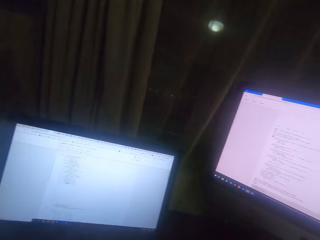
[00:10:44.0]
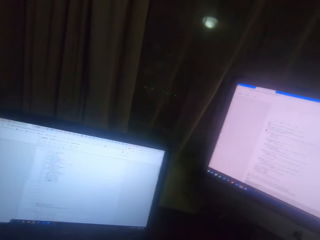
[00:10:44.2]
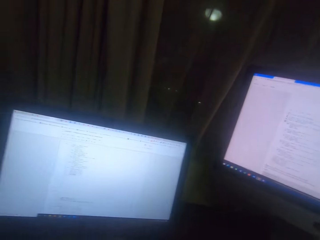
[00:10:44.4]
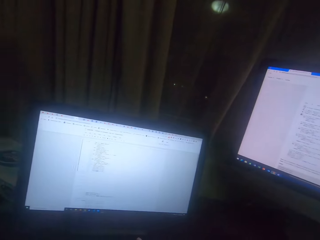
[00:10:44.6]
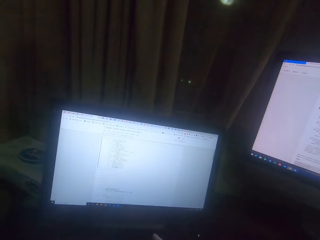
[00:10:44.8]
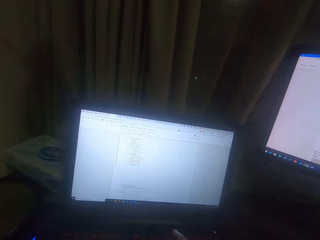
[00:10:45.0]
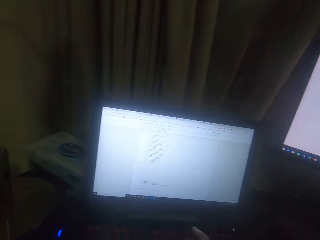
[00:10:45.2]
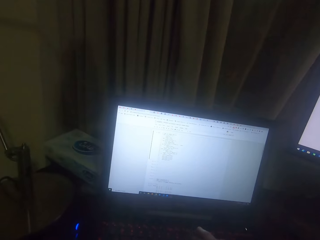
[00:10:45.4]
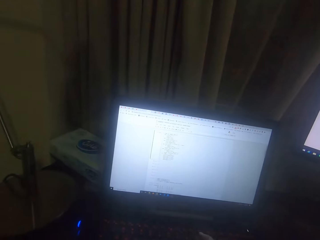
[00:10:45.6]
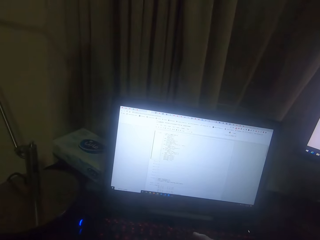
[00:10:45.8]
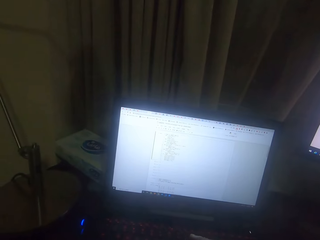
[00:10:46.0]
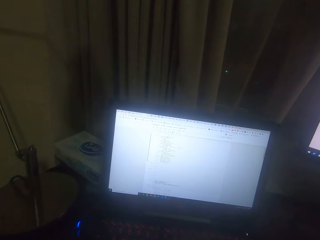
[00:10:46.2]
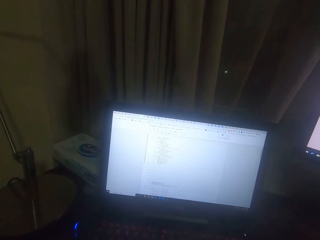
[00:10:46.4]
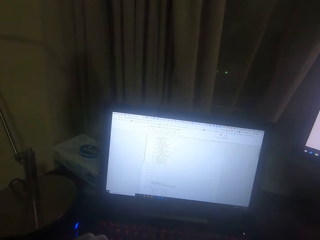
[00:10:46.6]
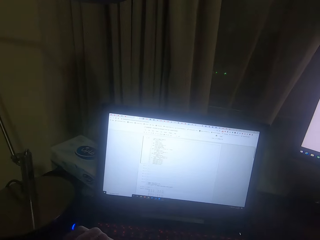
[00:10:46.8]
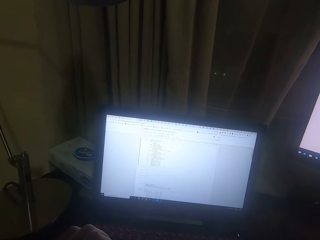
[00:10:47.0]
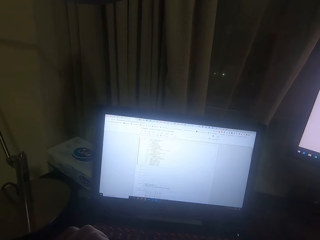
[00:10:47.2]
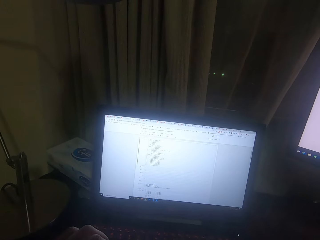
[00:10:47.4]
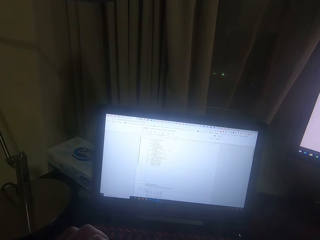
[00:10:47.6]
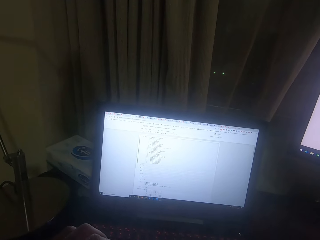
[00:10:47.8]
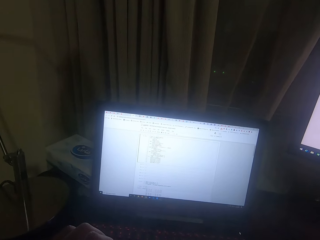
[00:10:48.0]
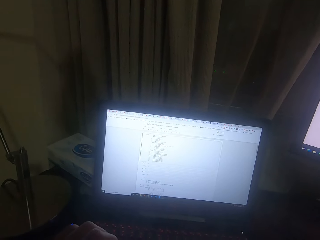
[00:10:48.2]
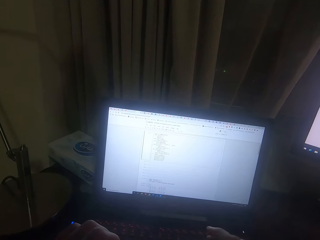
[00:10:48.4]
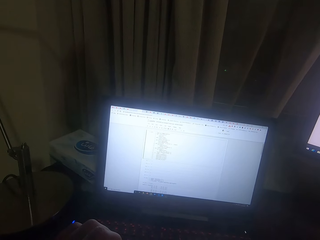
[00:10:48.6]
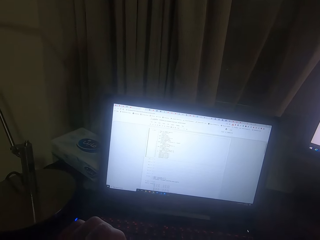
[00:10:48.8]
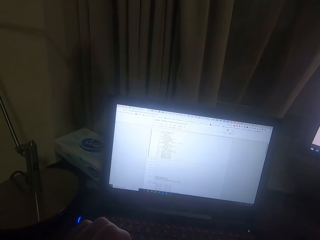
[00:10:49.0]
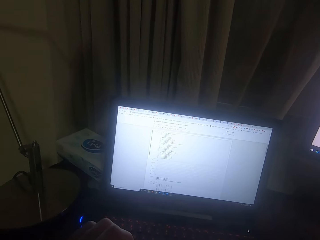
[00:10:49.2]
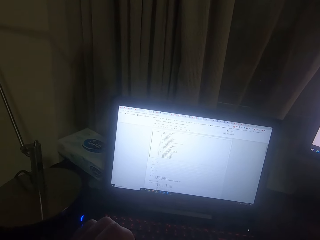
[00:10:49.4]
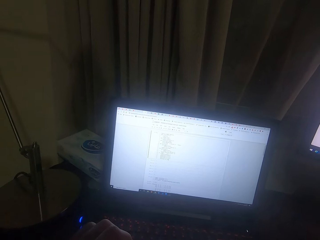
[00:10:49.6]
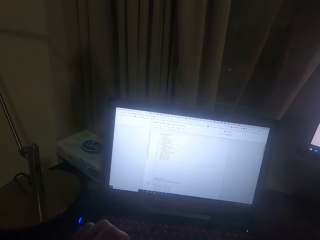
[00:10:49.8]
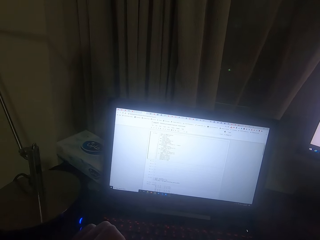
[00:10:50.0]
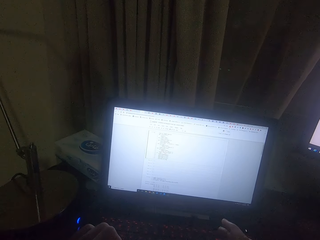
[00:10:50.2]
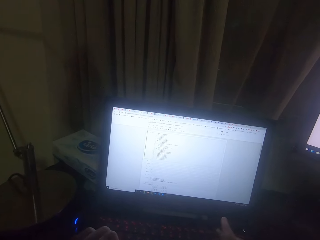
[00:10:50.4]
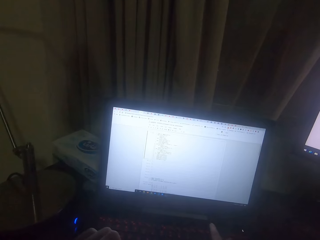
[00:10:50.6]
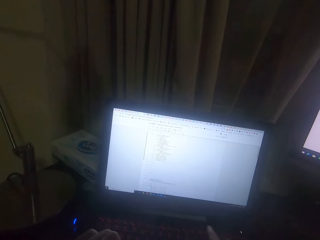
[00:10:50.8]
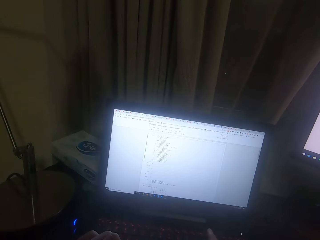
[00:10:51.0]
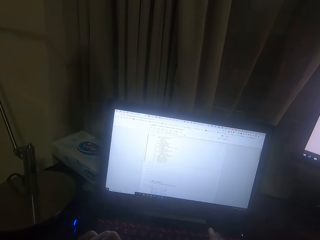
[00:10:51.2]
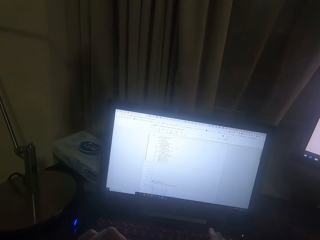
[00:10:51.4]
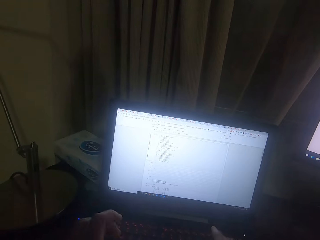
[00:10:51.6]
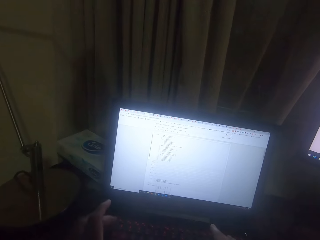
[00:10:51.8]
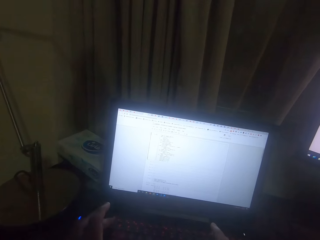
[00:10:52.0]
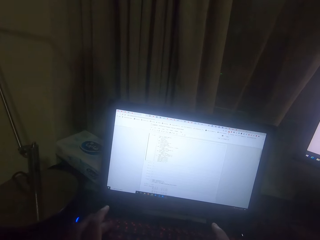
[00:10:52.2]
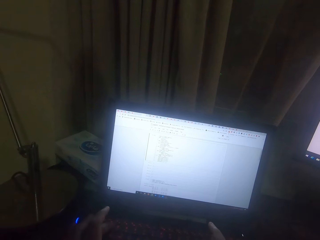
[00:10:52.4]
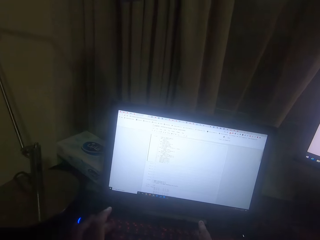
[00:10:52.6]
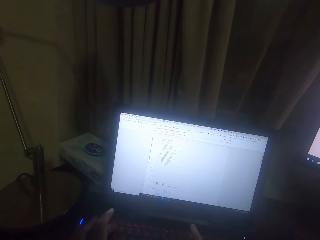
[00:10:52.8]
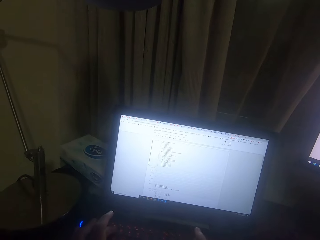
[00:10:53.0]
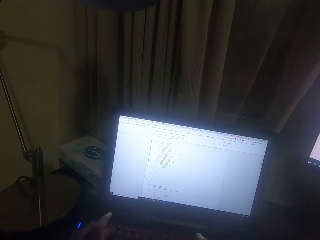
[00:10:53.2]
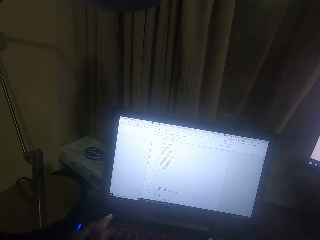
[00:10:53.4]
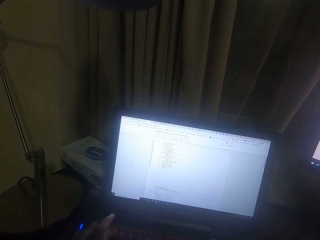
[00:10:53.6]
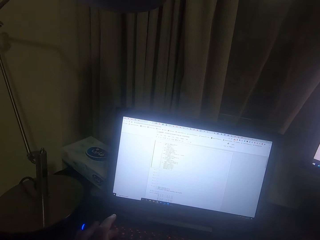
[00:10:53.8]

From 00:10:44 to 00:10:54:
The camera wearer types on the laptop screen.

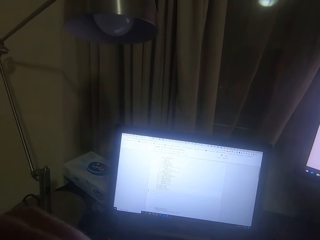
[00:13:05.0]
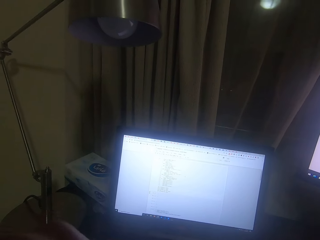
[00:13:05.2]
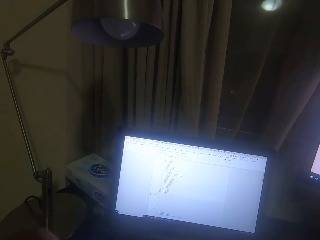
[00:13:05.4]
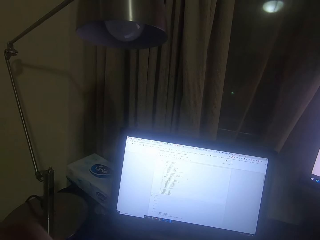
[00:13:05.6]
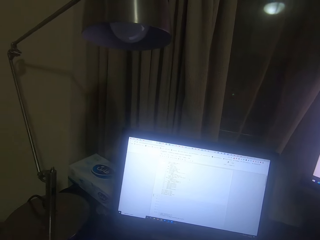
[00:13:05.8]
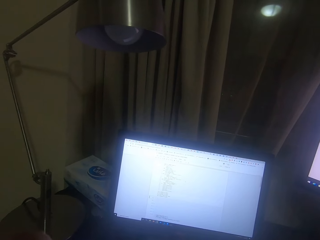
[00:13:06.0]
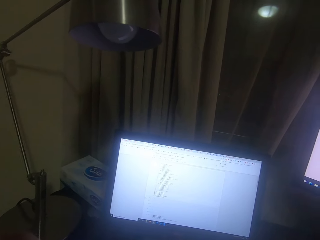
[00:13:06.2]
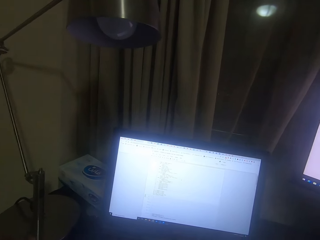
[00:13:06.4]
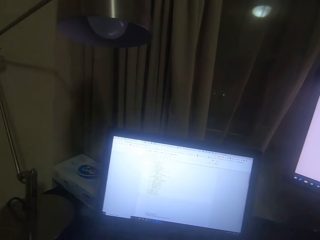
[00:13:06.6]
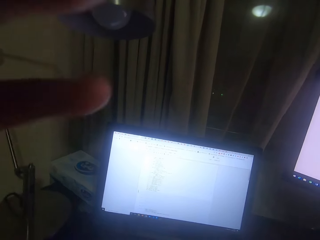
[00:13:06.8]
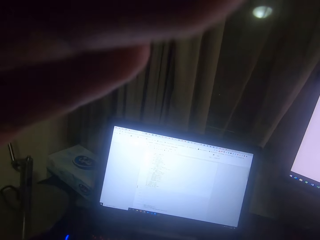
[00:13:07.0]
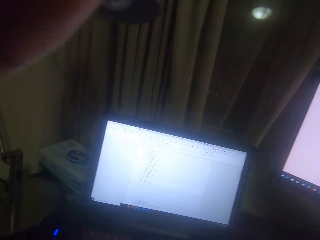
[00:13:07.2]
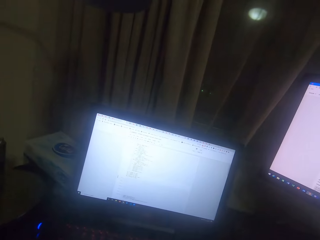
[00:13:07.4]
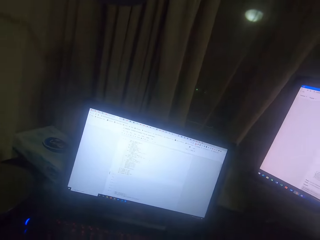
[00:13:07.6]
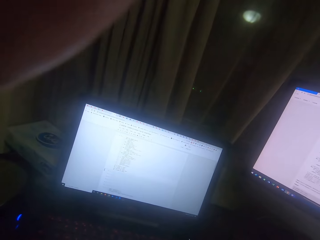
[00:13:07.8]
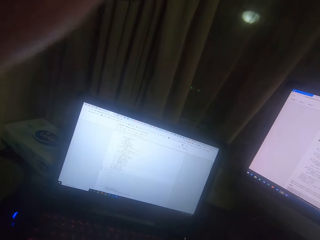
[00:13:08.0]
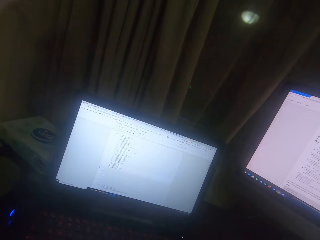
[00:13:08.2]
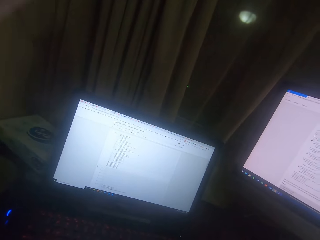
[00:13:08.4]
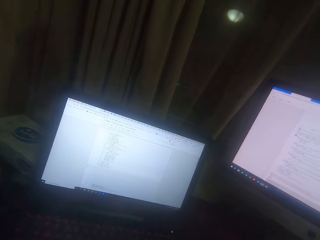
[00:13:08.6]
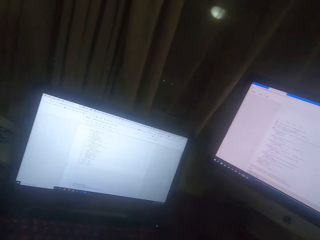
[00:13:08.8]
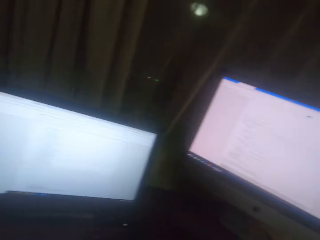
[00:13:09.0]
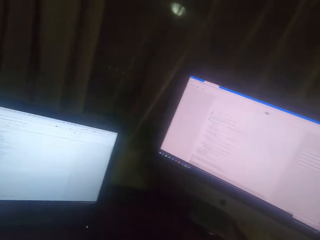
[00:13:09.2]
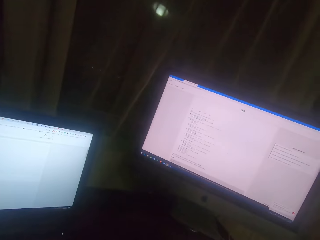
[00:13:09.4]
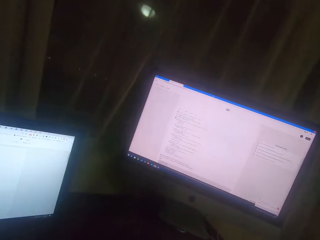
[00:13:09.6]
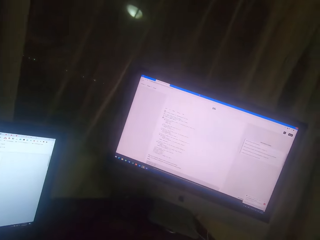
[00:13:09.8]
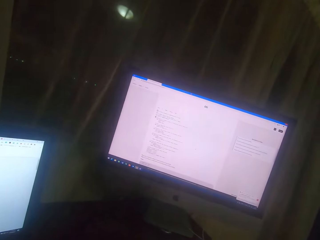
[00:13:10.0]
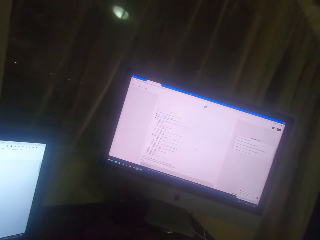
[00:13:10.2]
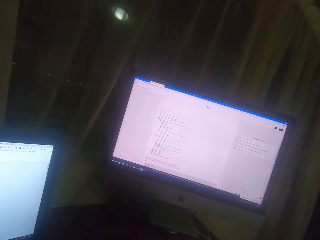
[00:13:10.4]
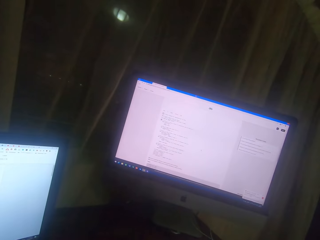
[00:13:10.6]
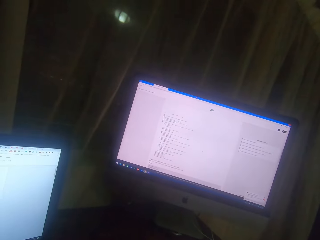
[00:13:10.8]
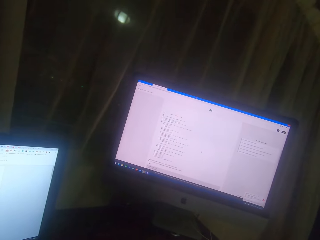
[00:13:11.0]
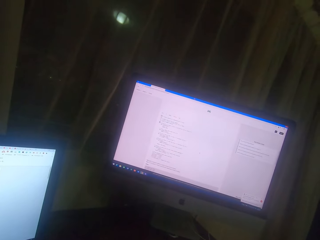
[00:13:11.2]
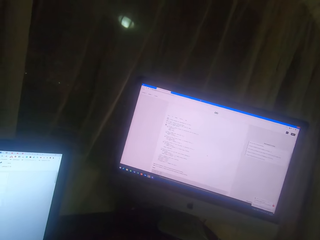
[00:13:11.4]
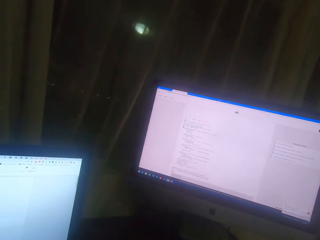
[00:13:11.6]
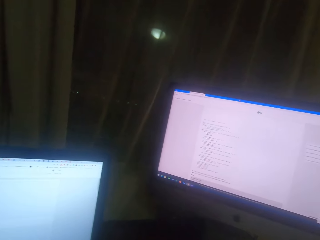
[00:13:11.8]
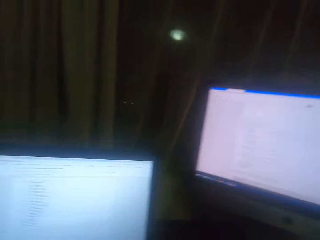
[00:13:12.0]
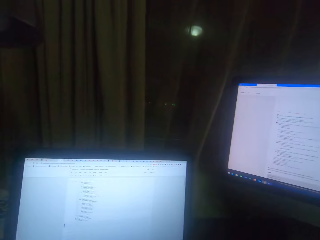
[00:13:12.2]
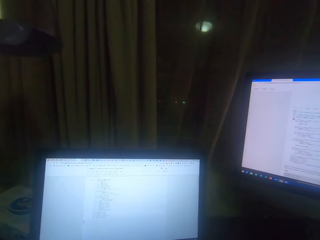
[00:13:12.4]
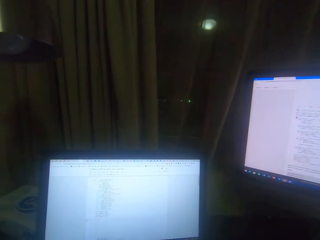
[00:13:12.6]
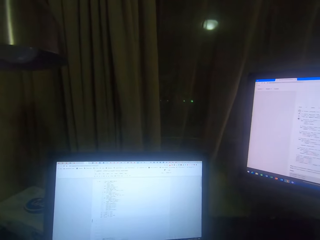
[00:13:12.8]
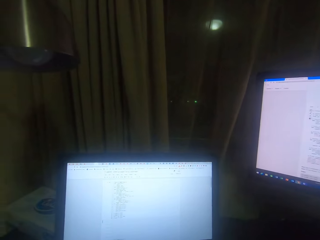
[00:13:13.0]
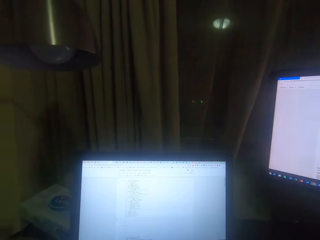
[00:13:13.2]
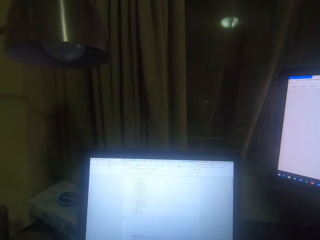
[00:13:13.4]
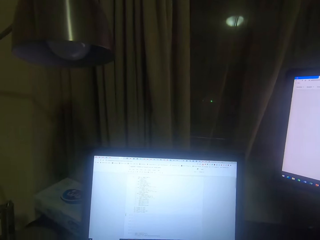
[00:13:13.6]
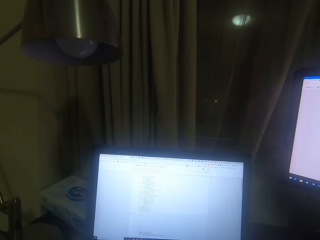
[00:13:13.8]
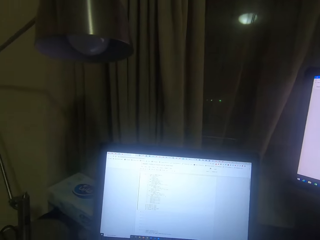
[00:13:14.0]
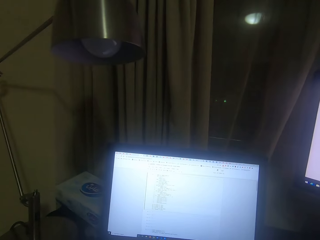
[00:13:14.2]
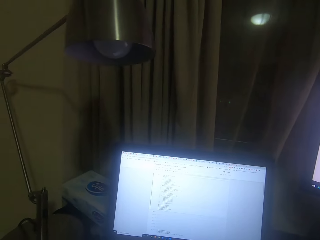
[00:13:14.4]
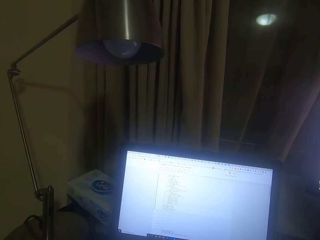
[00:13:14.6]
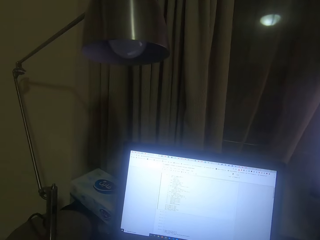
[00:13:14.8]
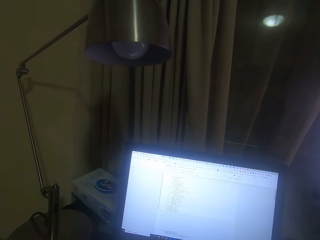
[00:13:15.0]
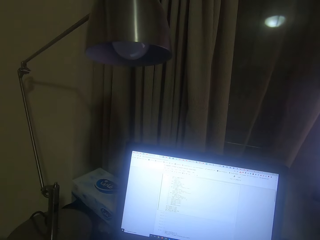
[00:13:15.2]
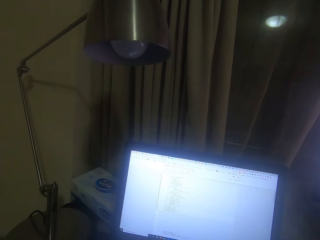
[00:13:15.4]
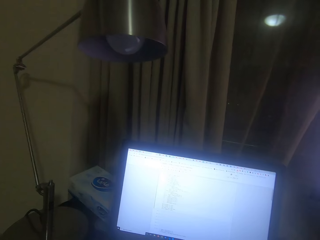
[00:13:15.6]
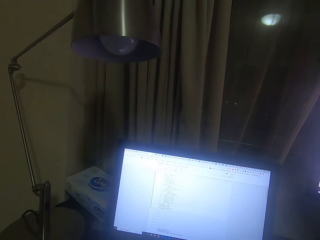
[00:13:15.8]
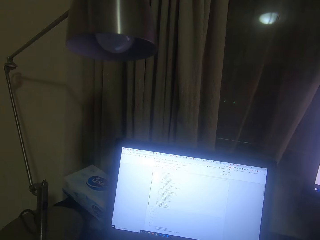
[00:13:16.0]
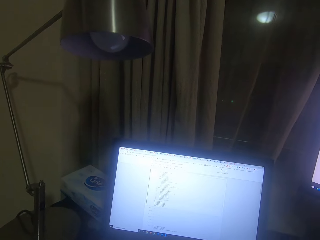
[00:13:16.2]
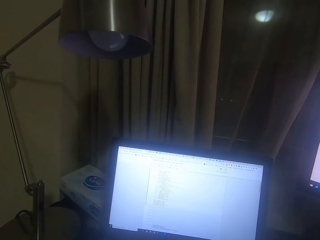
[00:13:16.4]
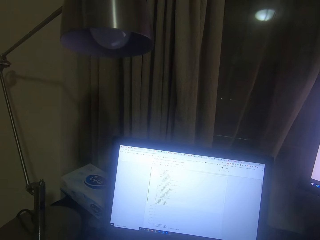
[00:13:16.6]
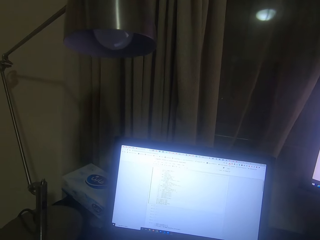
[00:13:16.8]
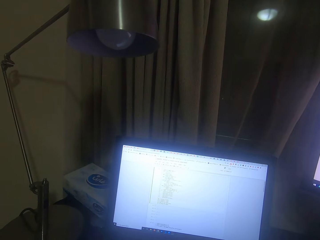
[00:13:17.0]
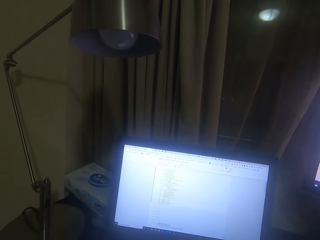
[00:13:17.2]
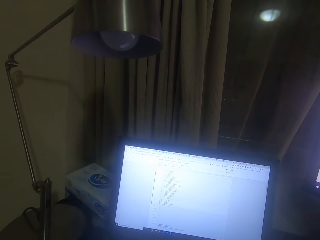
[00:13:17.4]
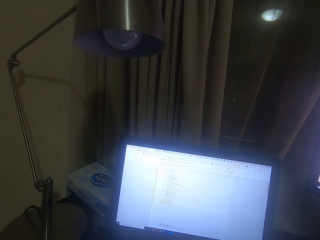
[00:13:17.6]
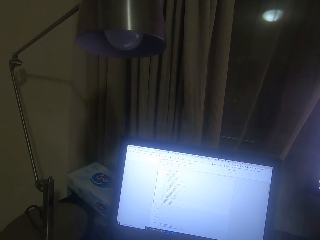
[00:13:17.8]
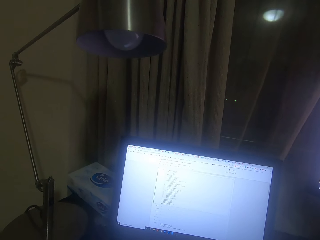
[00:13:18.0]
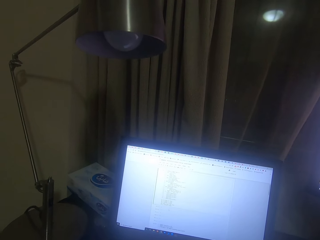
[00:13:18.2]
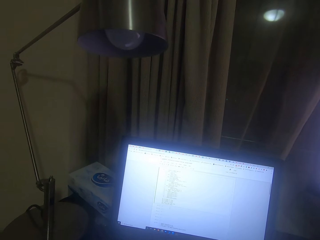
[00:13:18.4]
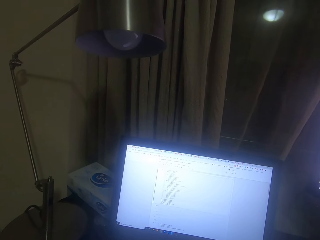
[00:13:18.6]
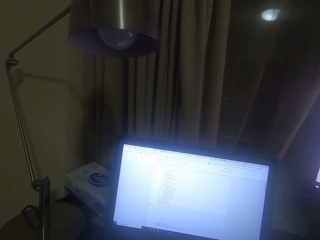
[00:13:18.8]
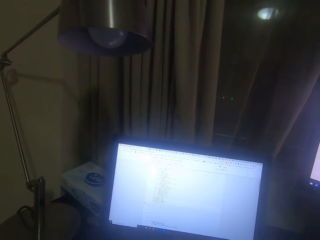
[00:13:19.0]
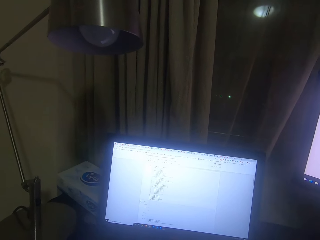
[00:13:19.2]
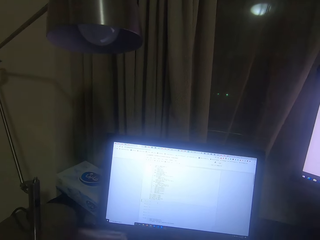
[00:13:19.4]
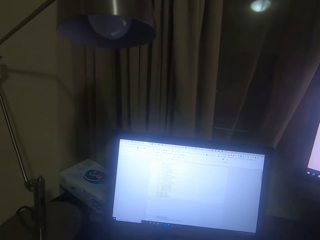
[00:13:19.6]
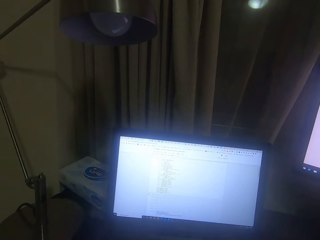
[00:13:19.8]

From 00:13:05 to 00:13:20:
The camera wearer adjusts the camera. They move their hand. They look at the desktop screen. They type on the laptop screen.
